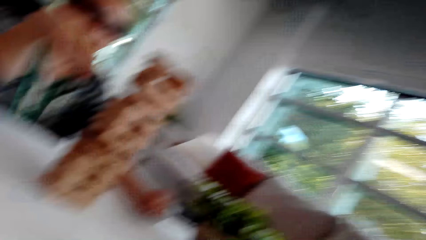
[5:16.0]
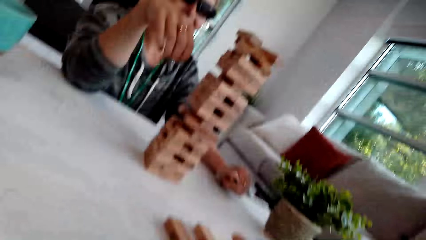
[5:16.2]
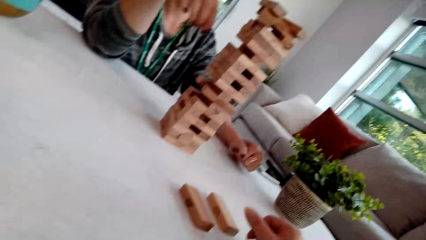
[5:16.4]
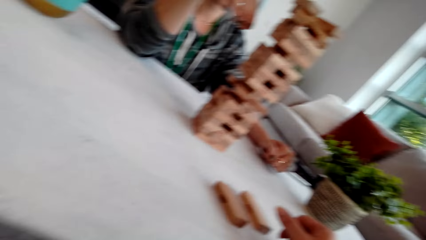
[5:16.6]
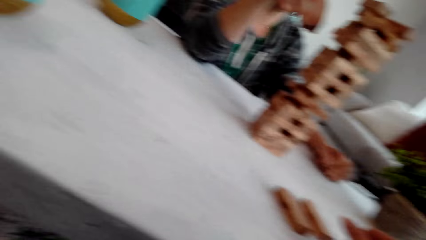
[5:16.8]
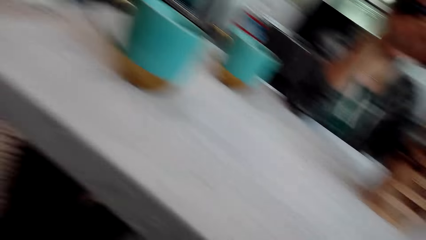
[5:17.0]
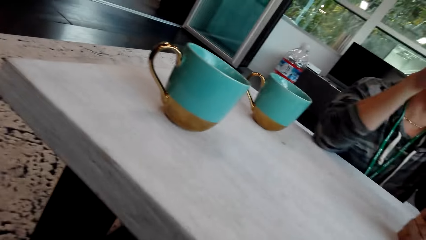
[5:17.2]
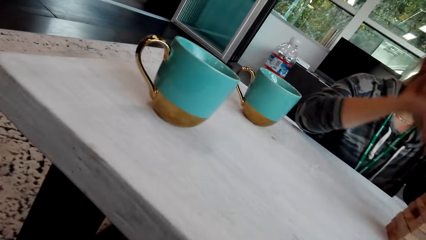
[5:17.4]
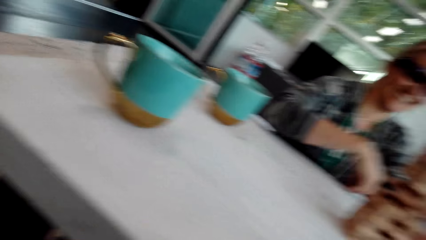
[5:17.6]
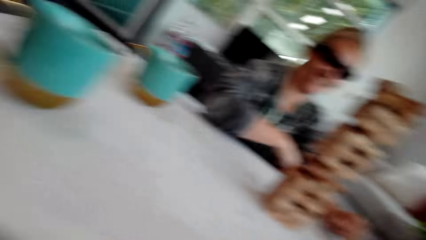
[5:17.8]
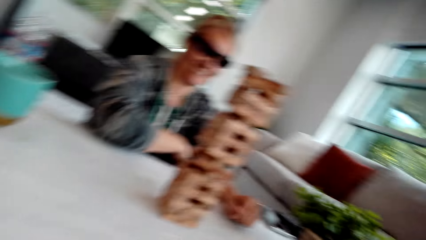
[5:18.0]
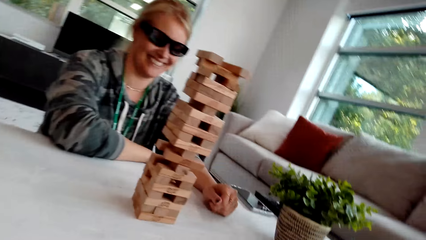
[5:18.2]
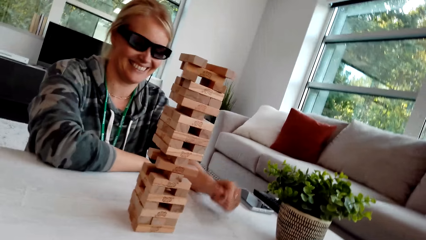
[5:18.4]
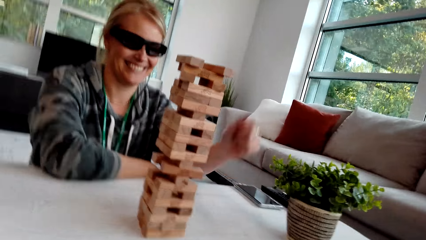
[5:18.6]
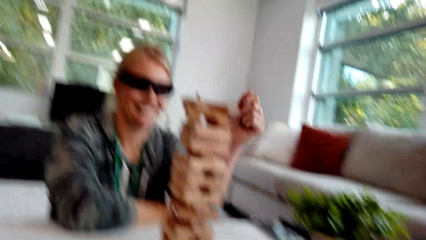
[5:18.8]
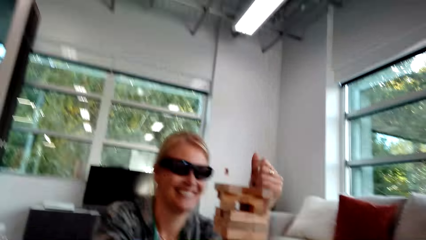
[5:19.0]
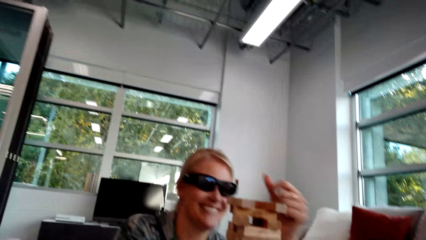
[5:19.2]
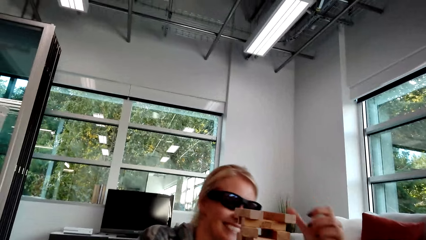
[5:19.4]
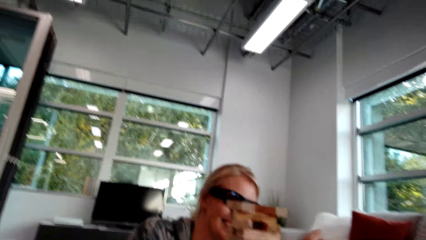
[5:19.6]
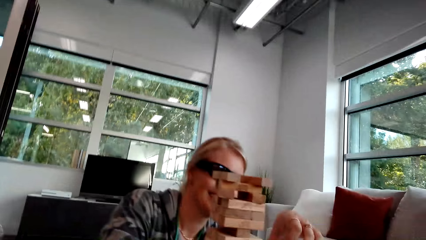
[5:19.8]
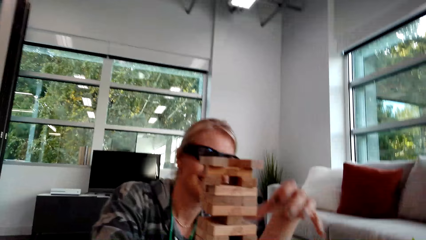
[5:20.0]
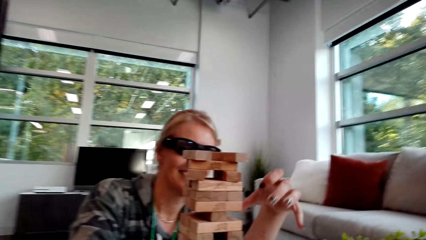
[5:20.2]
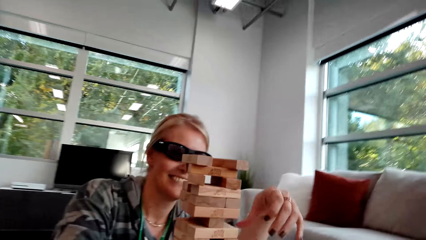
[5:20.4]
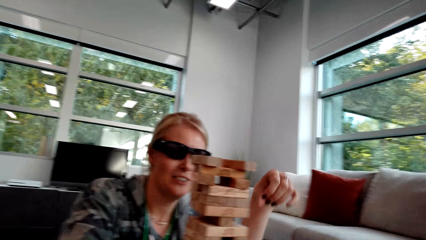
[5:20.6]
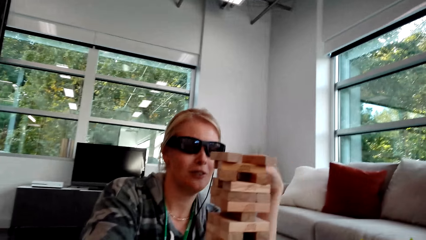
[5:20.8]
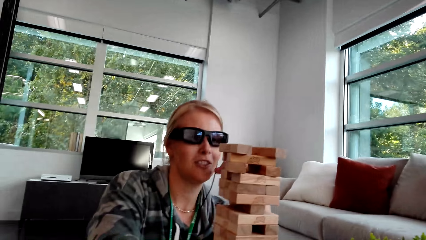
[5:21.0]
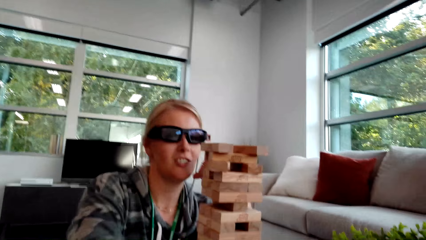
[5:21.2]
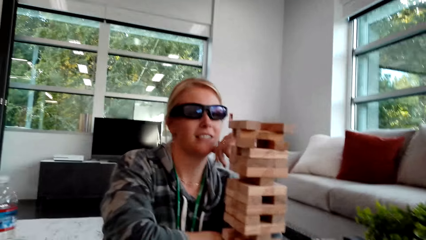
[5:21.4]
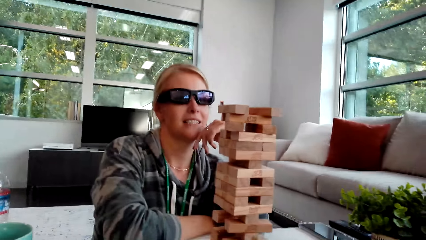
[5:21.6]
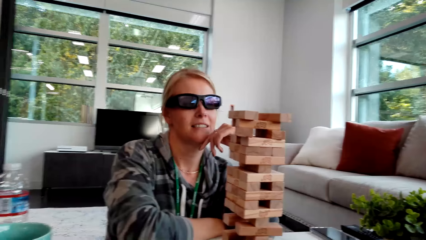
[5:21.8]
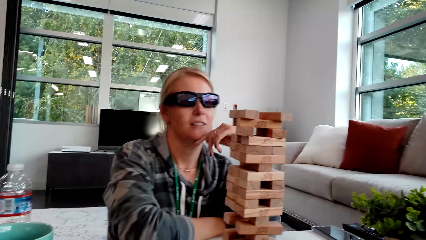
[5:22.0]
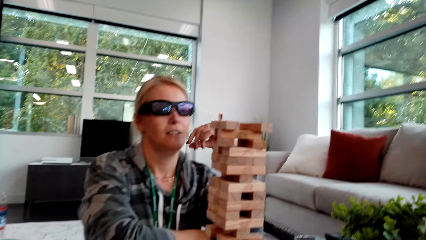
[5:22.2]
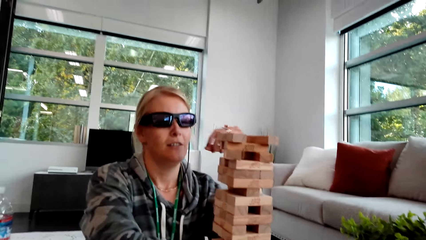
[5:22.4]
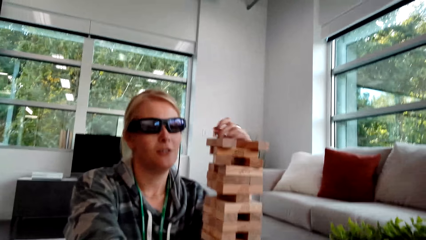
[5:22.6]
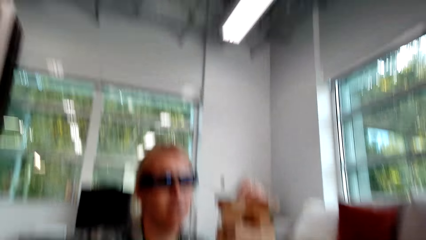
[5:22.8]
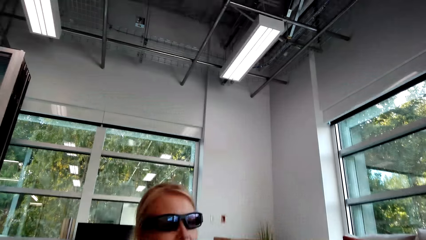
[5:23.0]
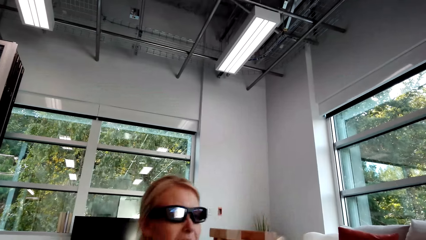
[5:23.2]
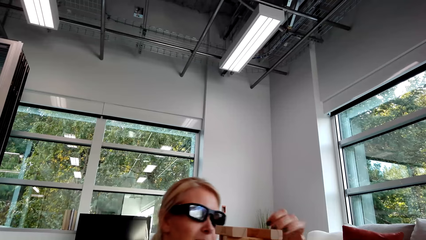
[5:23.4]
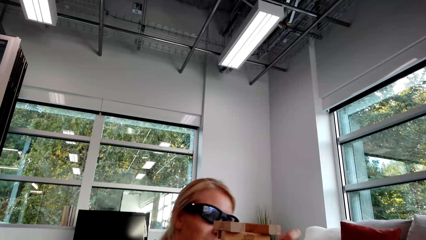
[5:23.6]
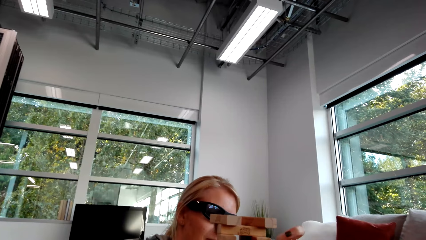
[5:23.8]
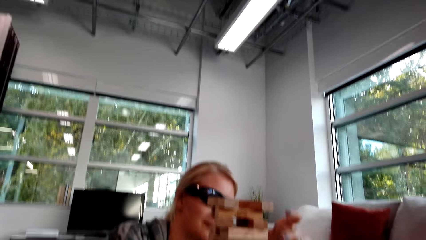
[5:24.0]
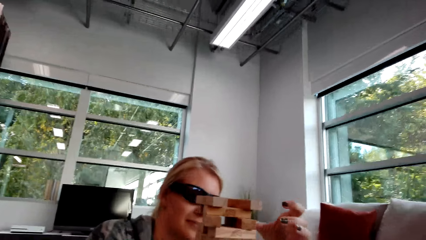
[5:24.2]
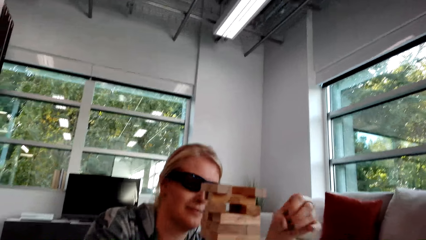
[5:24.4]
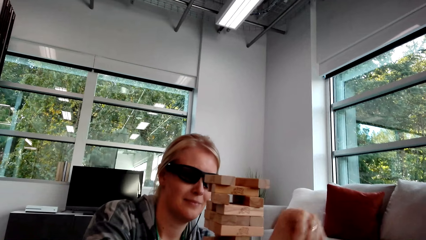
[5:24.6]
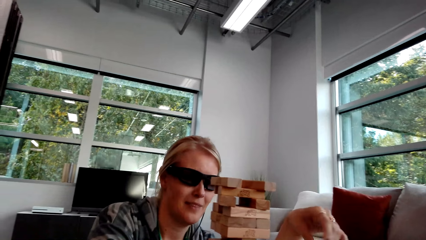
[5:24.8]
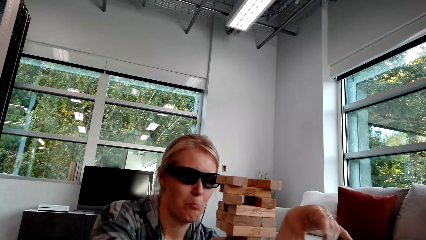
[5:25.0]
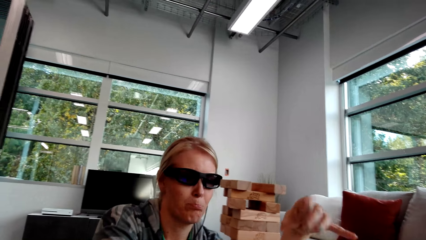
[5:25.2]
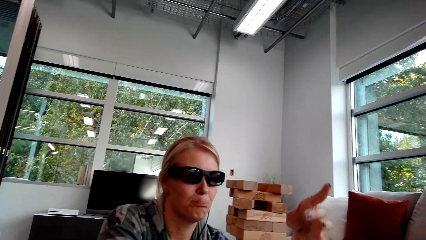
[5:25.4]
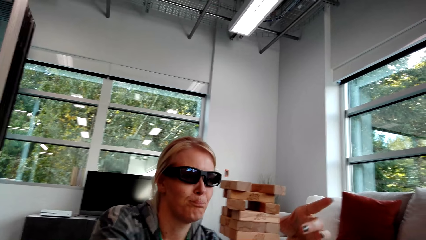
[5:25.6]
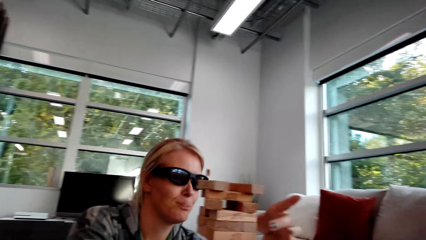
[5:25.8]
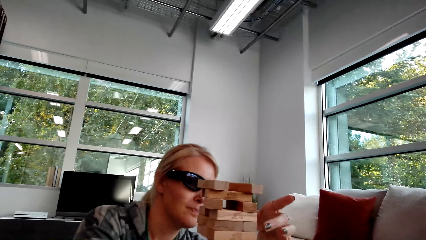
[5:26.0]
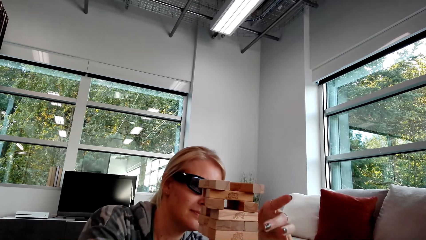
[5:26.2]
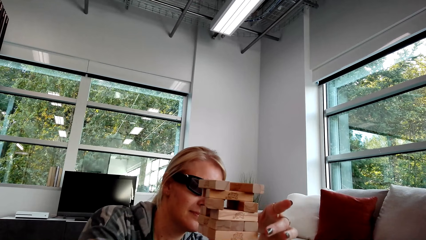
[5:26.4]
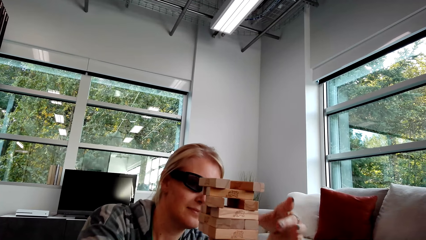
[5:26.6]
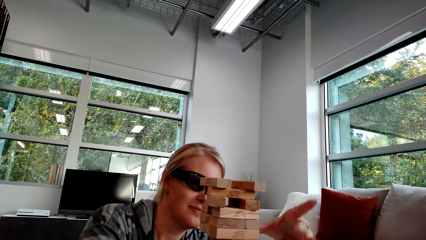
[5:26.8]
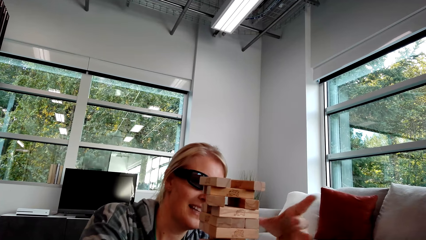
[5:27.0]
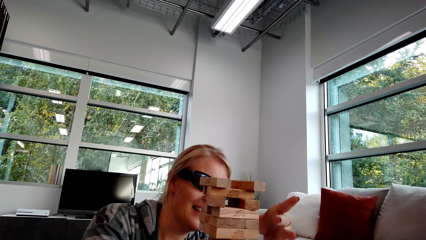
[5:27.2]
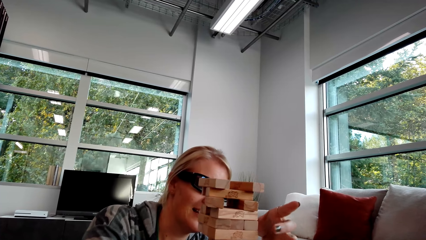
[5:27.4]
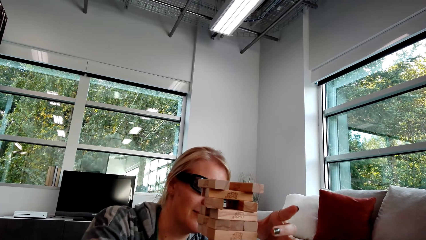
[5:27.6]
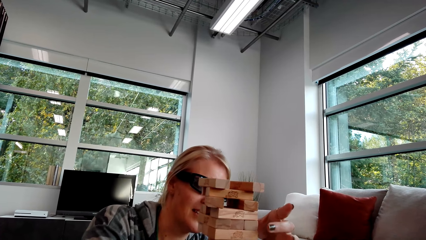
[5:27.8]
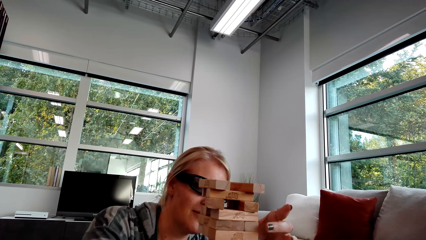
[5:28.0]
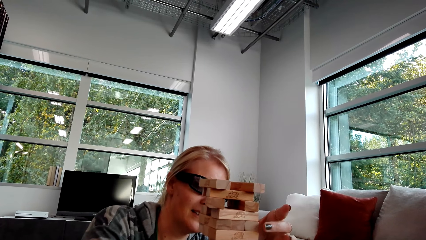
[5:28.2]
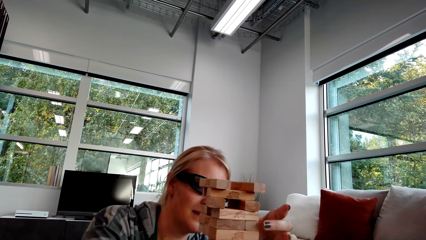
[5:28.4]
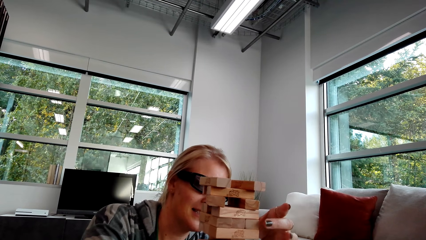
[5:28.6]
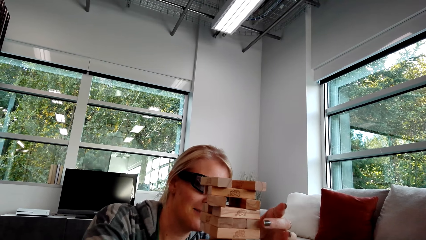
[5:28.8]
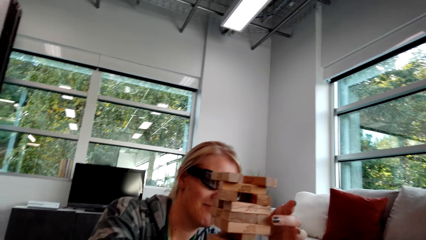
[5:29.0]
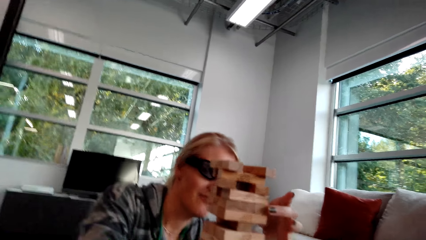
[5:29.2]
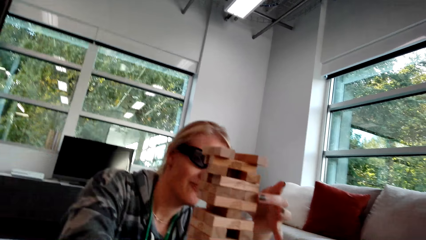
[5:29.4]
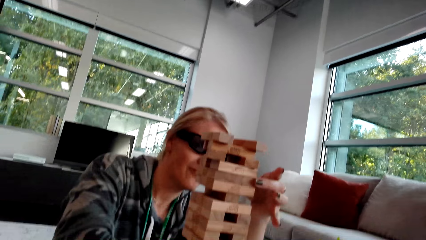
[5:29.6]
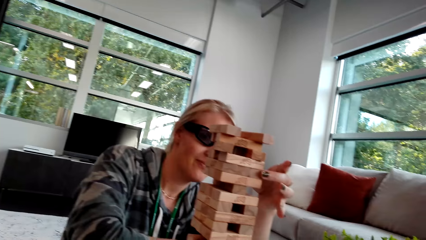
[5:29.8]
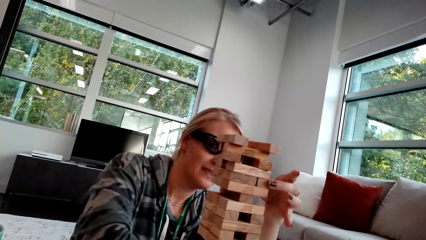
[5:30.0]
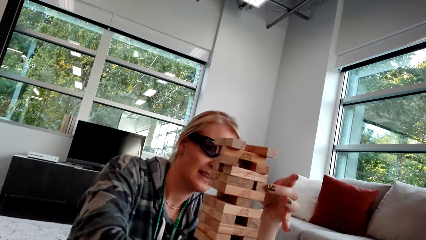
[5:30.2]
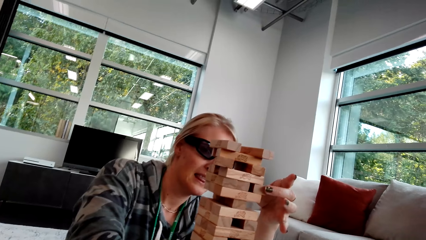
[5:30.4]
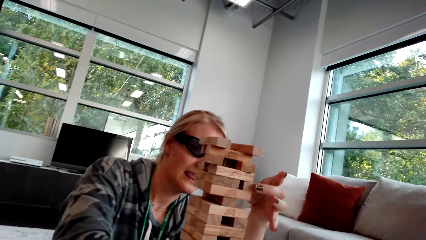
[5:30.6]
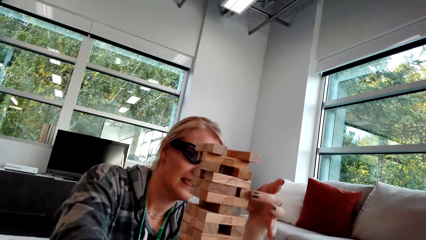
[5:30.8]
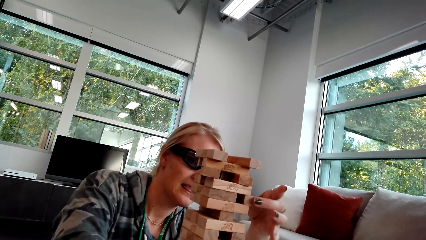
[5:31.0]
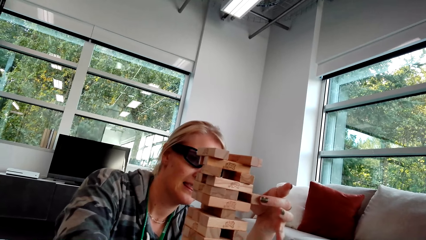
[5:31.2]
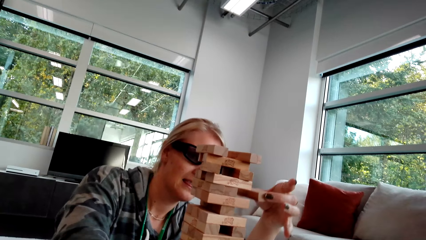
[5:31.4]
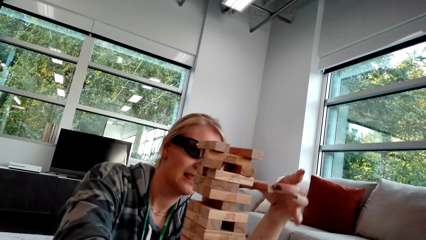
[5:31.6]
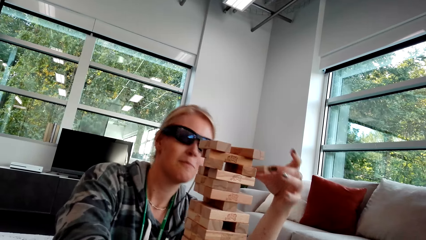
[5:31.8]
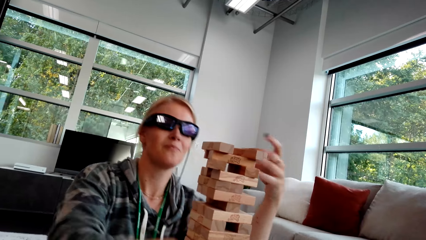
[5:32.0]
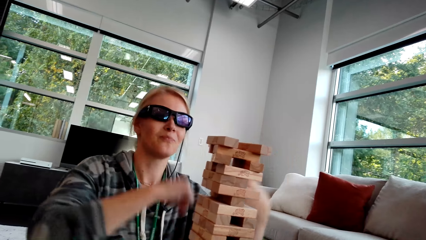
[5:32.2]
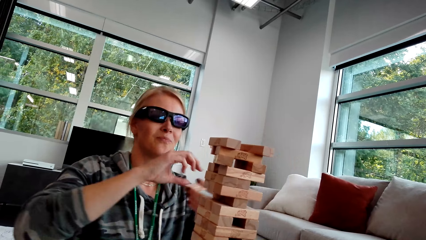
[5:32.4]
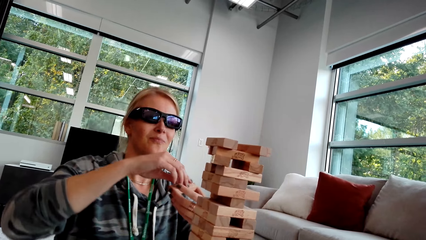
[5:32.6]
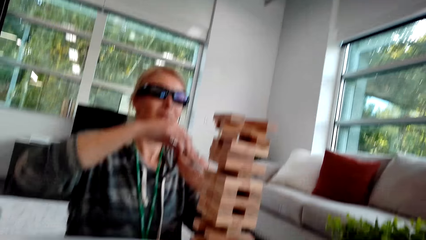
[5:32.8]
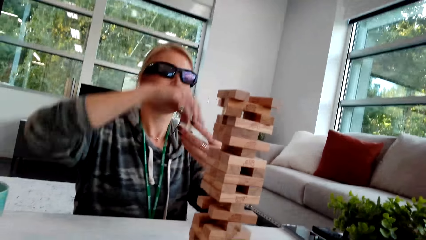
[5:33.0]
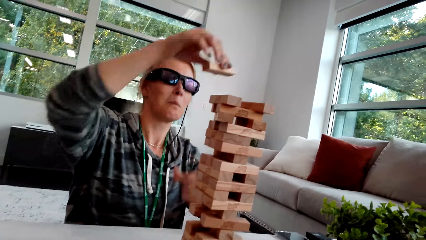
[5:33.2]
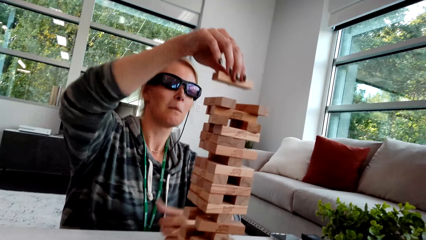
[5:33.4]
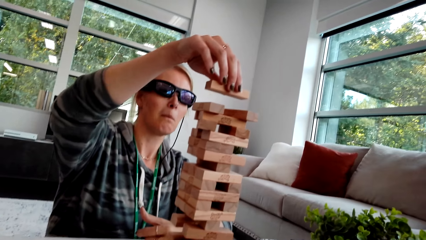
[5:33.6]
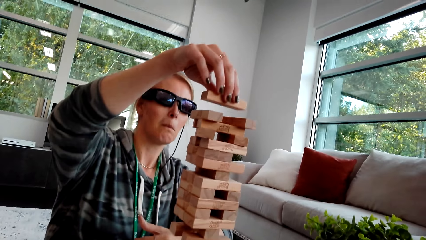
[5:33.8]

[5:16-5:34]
The camera wearer laughs. A woman lifts the hand and moves the hands. The woman touches the blocks. The woman picks up the wood. The woman holds the block.
